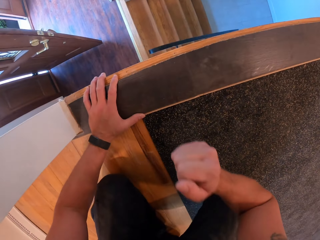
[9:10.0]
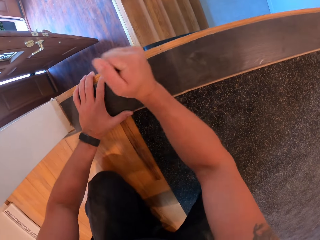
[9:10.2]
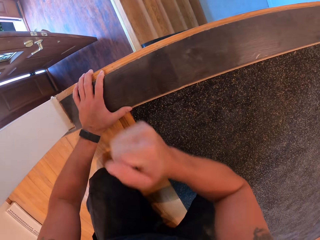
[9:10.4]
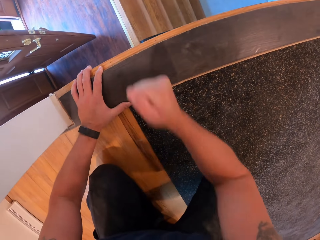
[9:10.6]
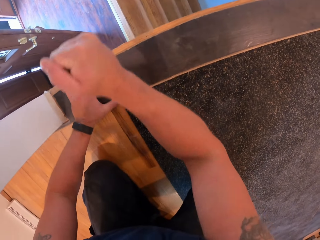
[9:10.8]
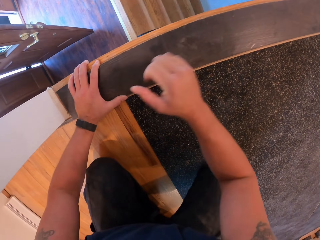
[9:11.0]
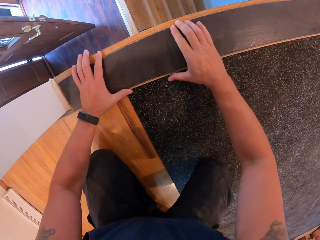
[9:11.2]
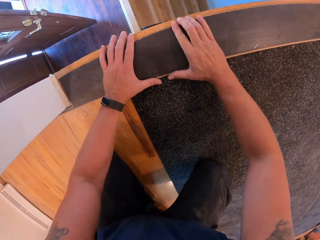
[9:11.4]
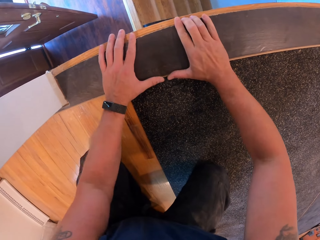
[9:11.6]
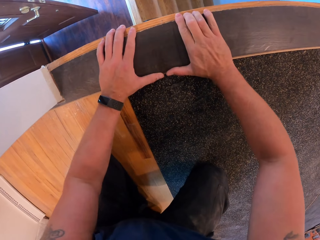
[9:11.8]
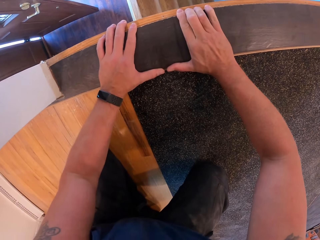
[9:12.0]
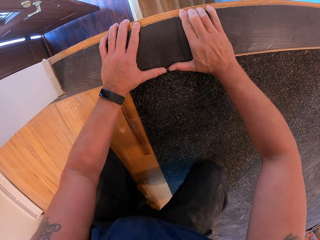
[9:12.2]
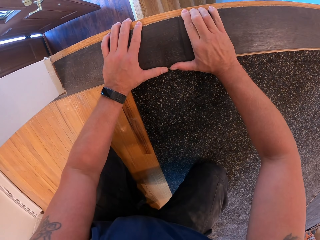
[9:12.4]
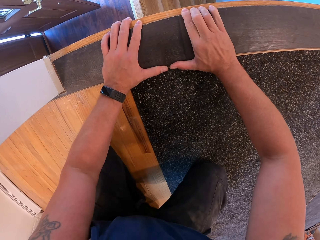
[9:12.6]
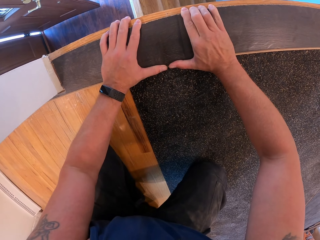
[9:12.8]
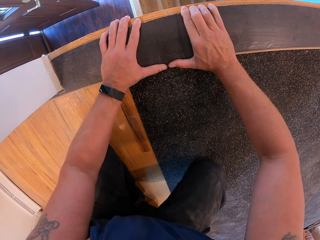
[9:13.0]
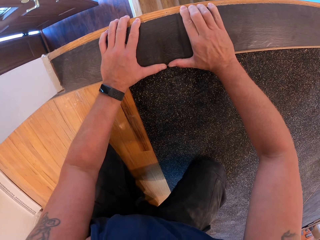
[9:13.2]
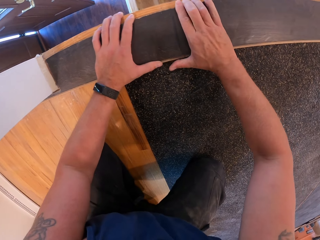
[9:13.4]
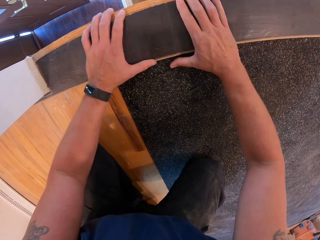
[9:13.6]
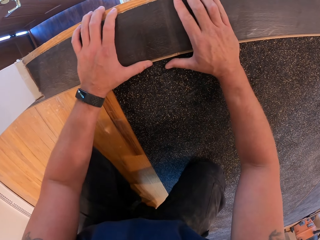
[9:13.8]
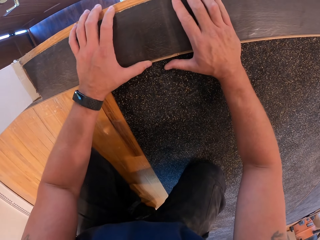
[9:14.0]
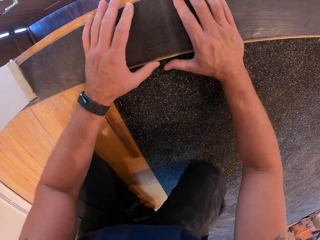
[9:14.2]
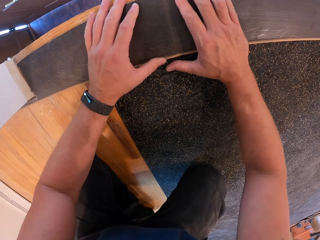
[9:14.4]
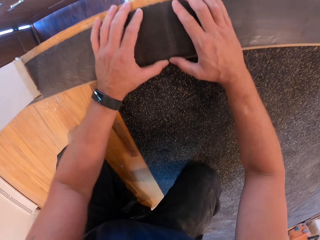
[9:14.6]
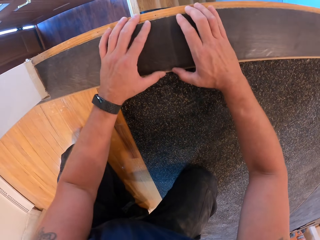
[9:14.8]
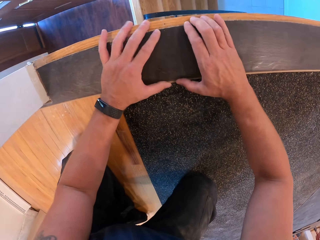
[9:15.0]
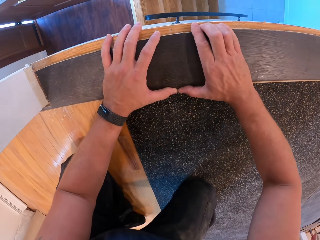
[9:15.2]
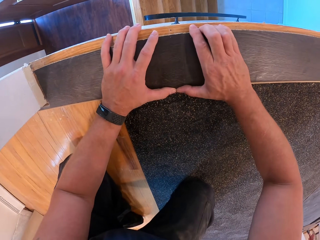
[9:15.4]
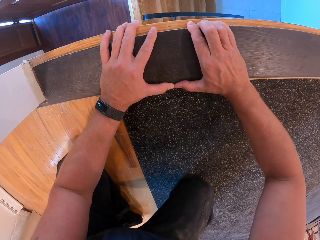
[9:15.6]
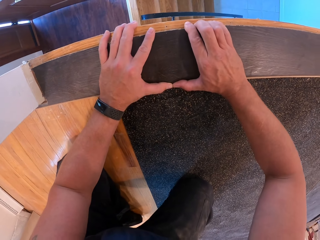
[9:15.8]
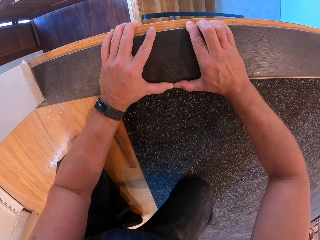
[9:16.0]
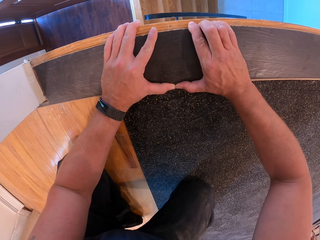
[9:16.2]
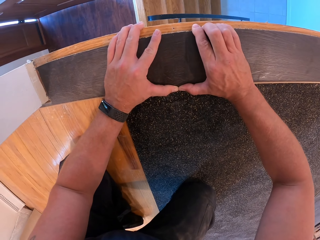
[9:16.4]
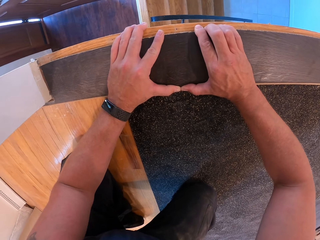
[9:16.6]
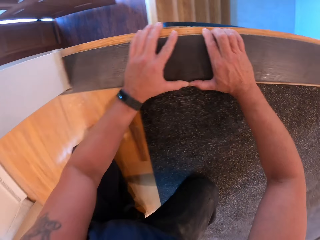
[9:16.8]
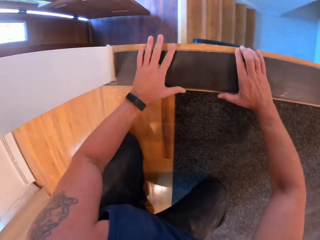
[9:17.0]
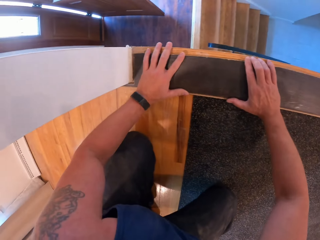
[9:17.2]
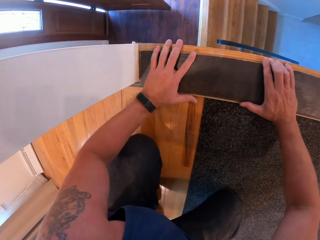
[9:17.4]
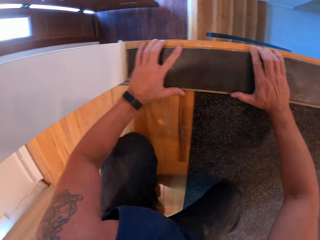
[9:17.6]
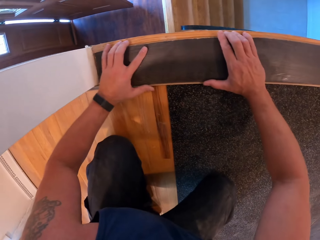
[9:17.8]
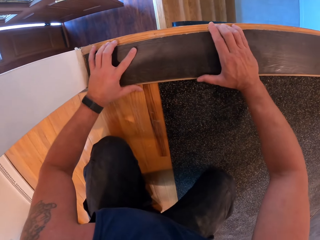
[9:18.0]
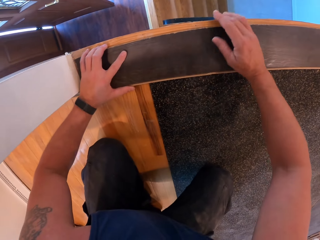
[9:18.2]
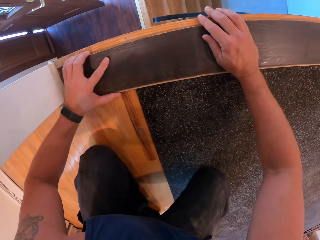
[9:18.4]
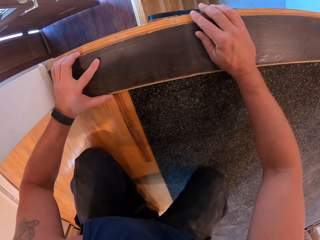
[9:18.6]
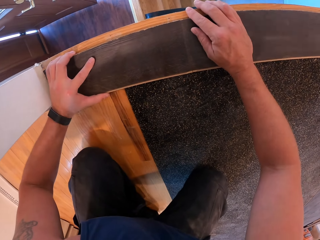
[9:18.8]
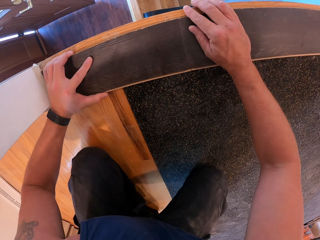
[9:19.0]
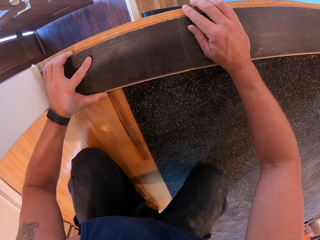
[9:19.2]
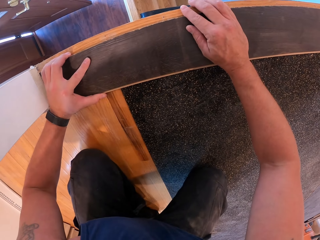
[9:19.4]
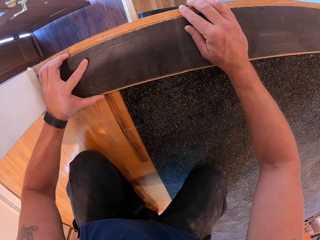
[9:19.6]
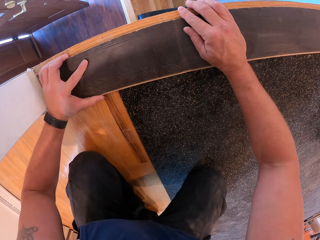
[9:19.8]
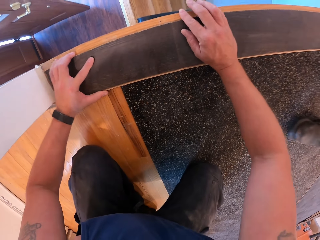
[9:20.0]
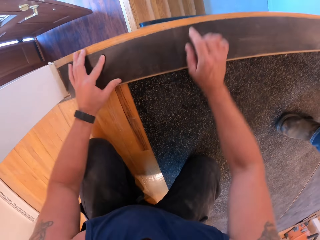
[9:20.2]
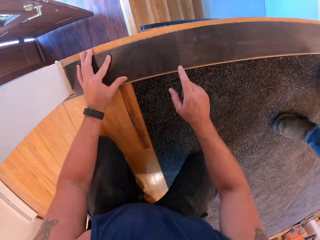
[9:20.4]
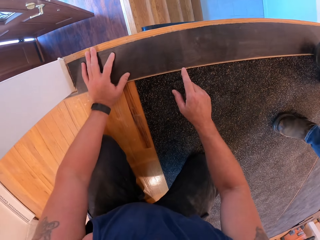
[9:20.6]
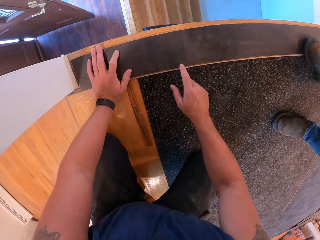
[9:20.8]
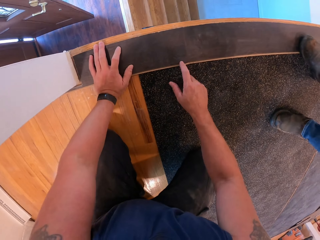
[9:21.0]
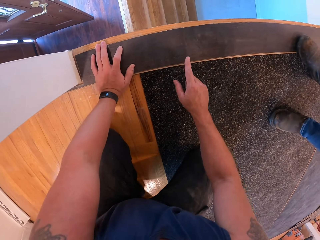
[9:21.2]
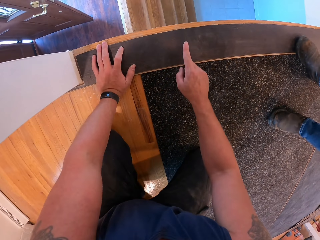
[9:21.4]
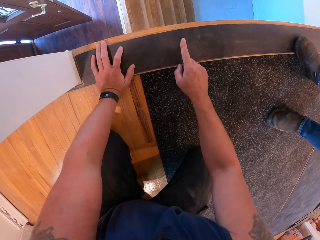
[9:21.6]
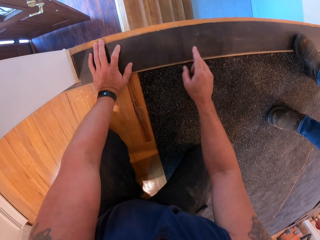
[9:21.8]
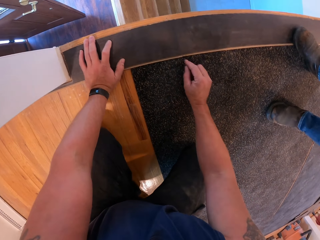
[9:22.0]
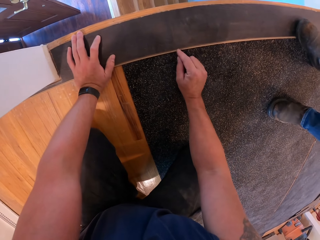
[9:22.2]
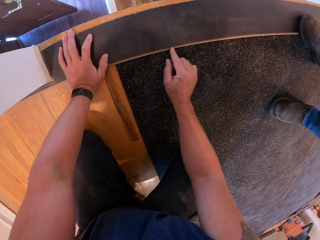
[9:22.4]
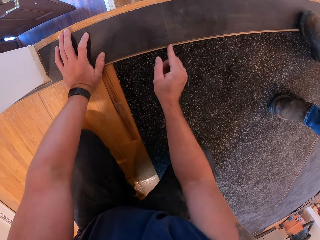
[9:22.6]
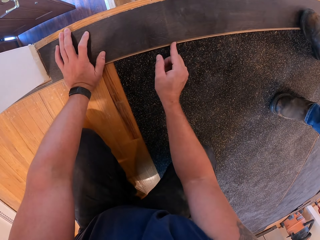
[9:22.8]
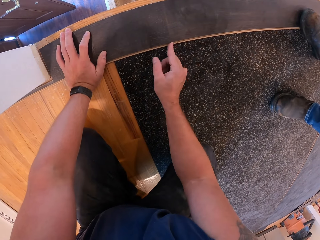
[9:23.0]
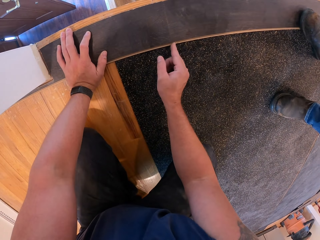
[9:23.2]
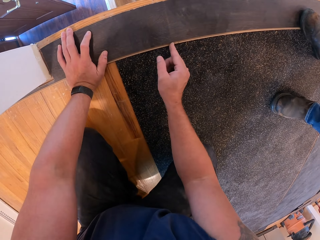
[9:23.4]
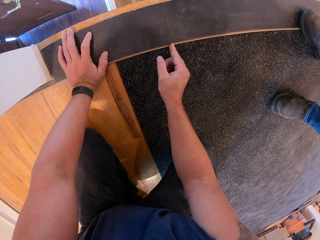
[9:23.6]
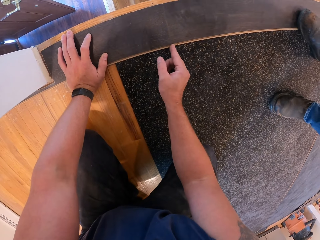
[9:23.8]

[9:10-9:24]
The camera wearer hits the piece of wood with his right hand. He sets the piece of wood on the floor with both hands. He puts the hands on the wood. He touches the wood with the finger.

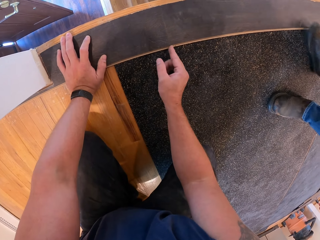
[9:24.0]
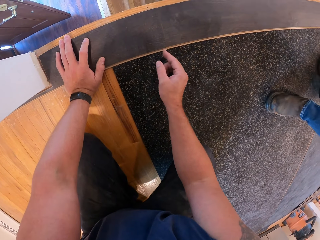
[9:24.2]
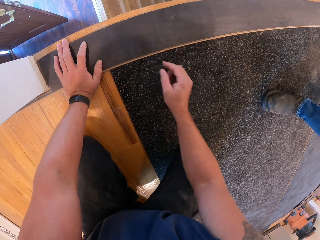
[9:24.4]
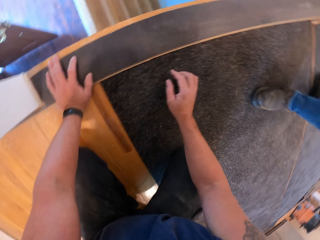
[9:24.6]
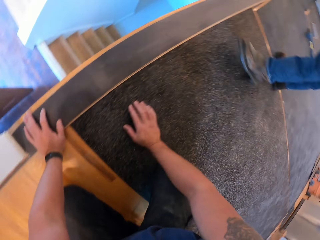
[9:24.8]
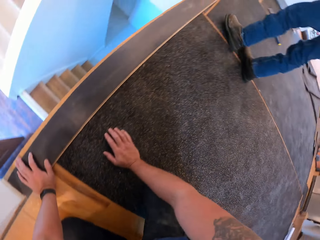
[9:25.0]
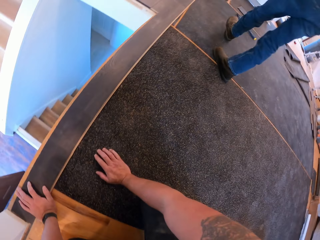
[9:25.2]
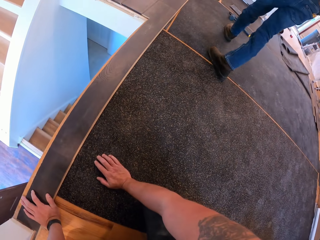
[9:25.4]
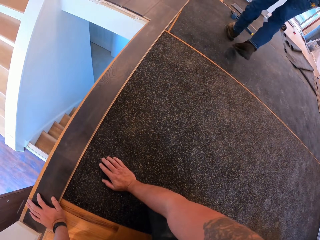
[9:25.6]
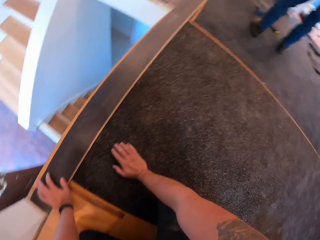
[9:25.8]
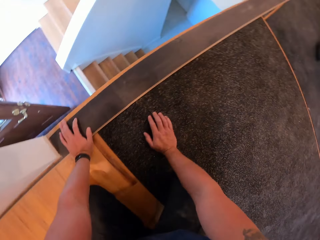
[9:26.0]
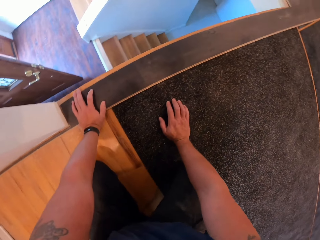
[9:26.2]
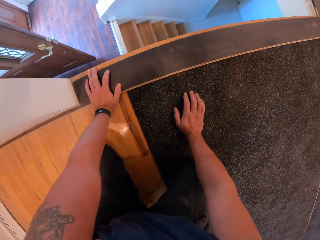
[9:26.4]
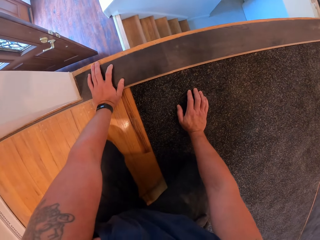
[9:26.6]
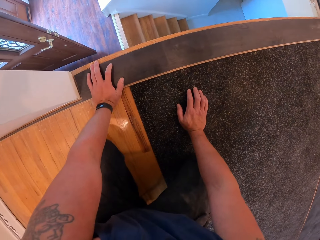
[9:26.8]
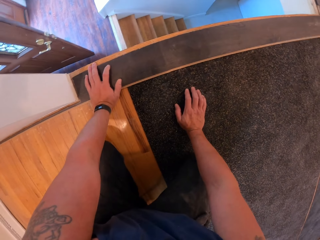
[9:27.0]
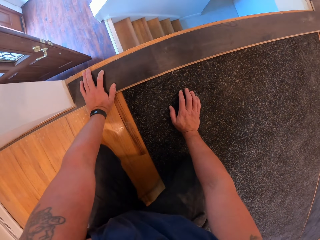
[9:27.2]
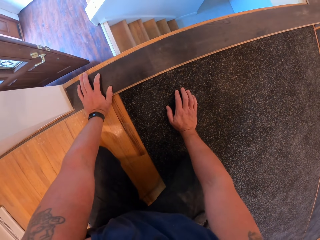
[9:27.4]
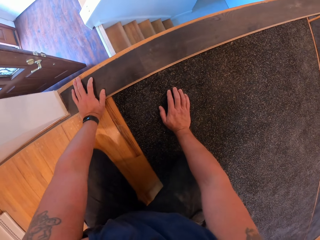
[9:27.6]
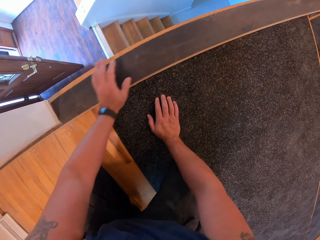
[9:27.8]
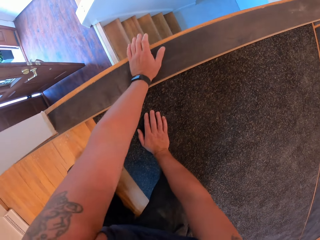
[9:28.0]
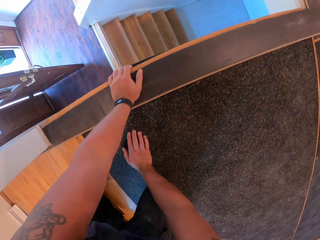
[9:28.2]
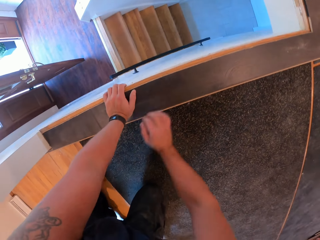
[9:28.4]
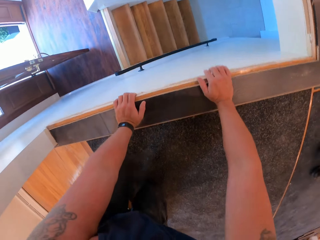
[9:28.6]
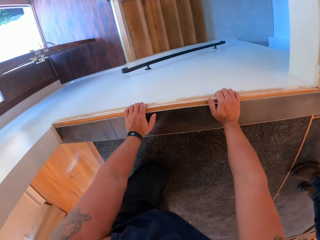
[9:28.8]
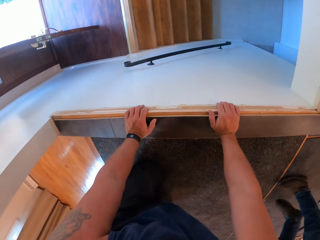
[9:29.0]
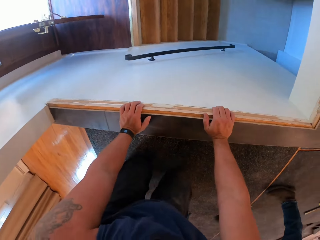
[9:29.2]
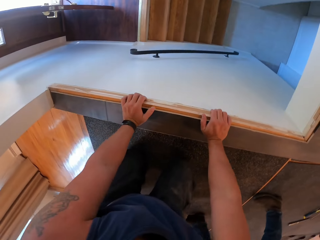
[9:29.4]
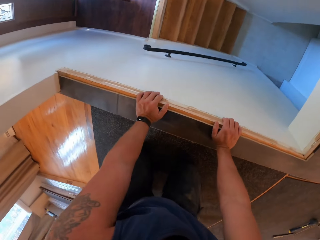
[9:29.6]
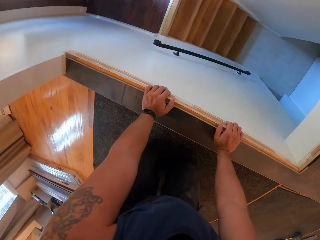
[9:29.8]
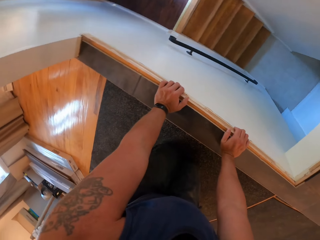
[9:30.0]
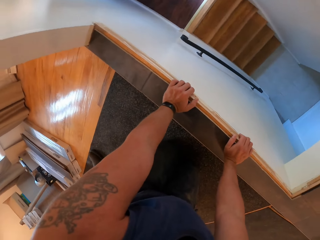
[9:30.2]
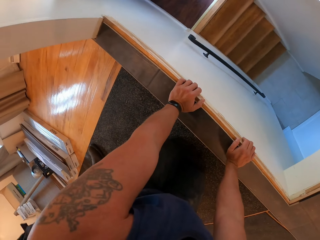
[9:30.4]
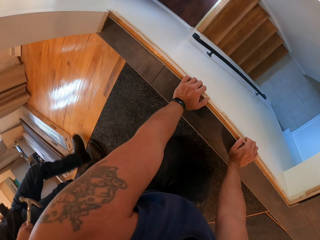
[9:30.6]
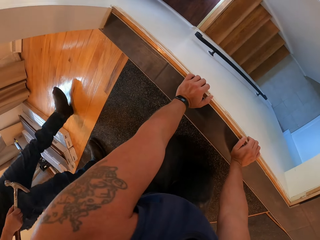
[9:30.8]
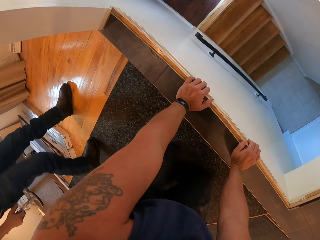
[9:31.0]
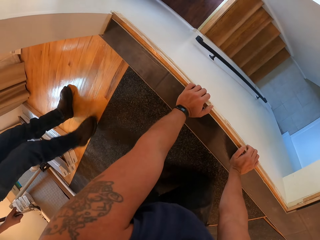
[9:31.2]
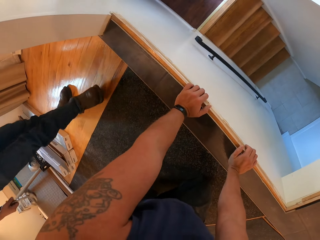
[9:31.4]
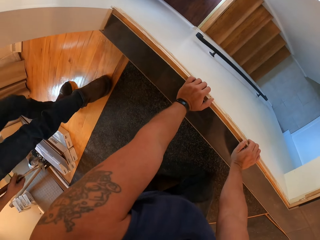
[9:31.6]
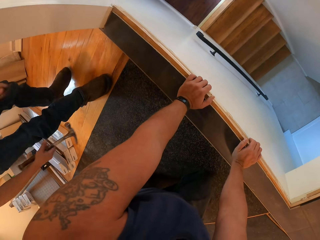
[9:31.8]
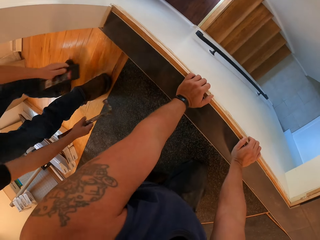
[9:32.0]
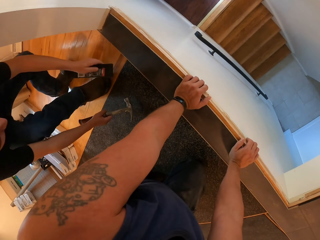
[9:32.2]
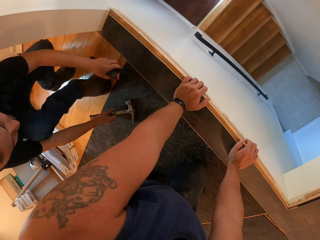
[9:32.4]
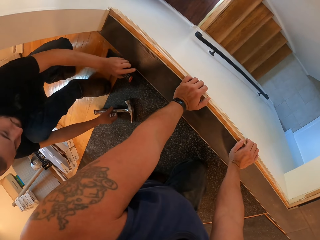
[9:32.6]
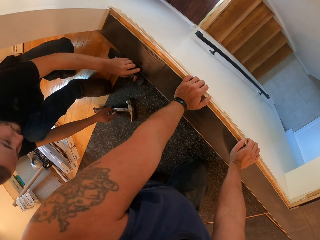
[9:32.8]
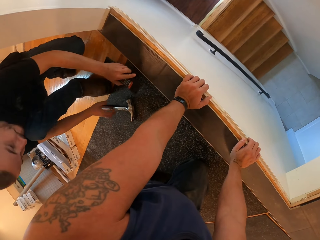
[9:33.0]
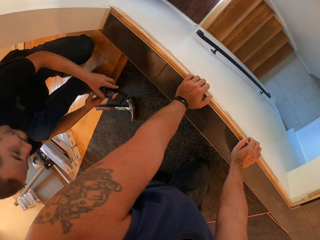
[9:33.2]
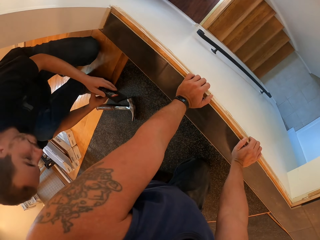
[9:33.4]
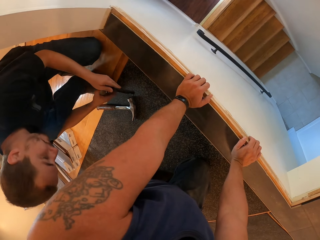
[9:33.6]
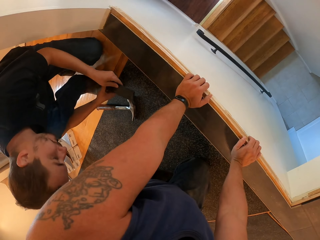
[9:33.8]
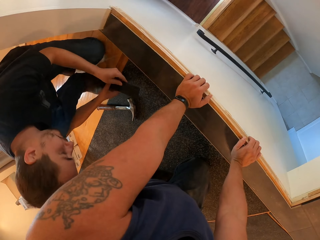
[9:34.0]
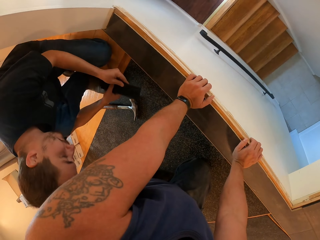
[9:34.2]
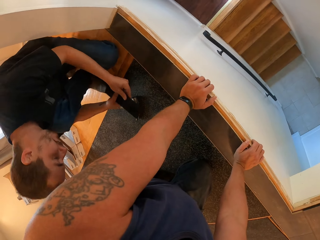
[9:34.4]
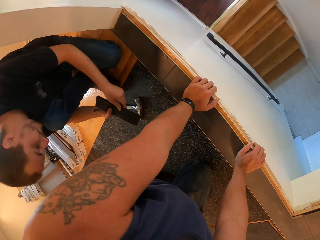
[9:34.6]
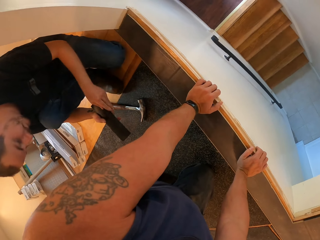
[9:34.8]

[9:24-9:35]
The camera wearer puts the hand on the floor. They look at the wood. They put the hands on the wood. A man walks beside the camera wearer. The man drops a hammer on the floor with his right hand. He holds a piece of wood with both hands. He holds the metal.
